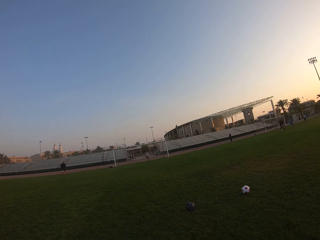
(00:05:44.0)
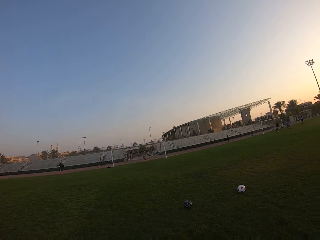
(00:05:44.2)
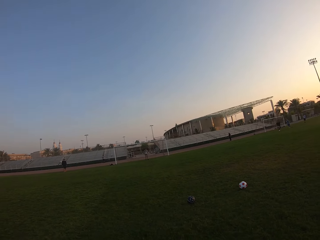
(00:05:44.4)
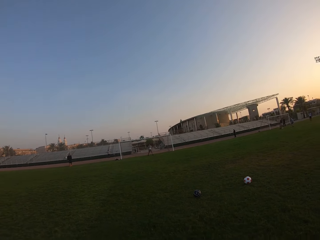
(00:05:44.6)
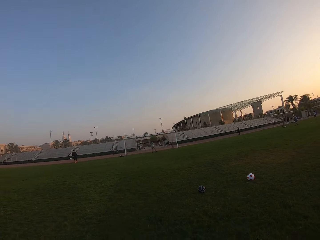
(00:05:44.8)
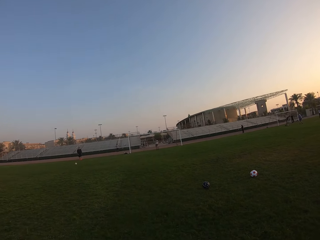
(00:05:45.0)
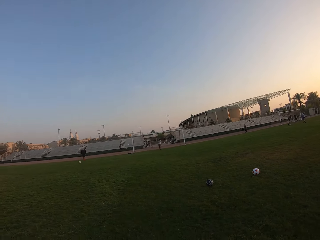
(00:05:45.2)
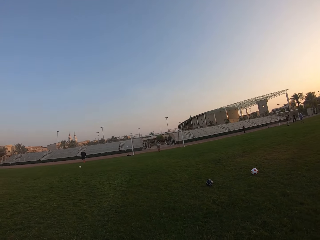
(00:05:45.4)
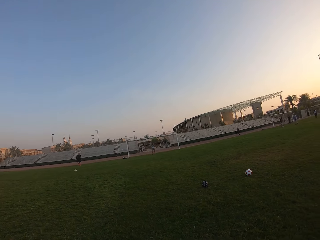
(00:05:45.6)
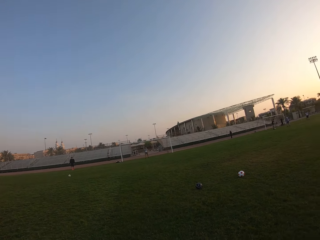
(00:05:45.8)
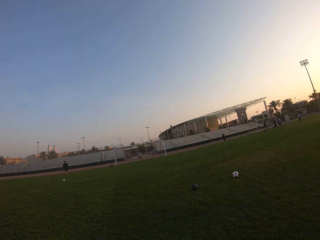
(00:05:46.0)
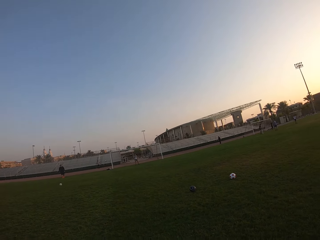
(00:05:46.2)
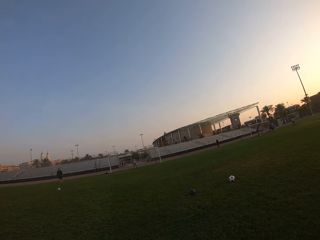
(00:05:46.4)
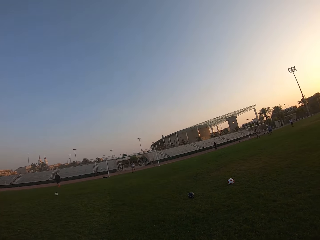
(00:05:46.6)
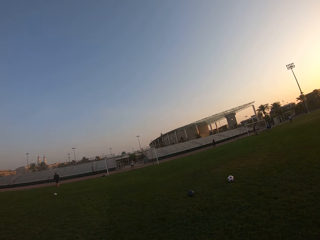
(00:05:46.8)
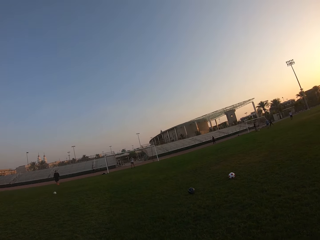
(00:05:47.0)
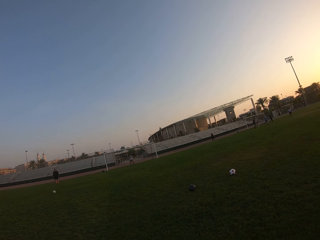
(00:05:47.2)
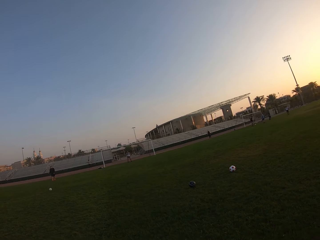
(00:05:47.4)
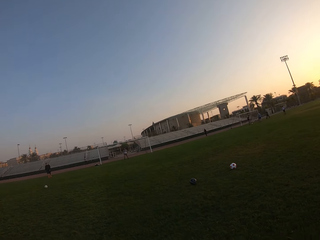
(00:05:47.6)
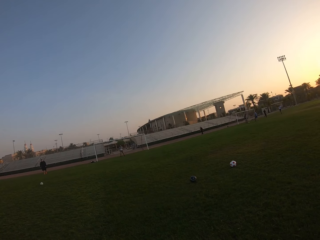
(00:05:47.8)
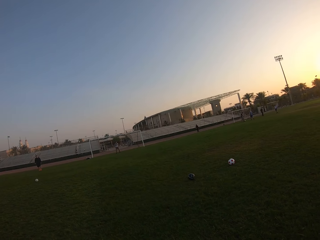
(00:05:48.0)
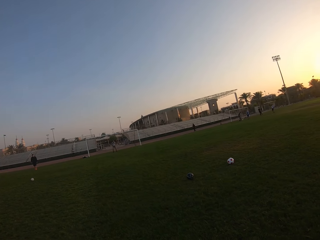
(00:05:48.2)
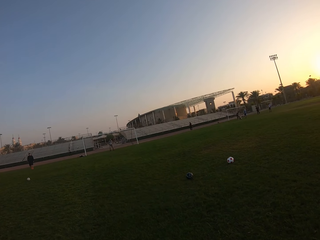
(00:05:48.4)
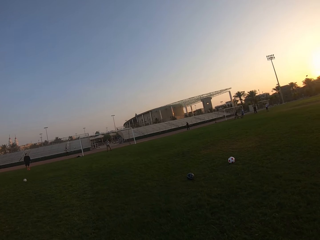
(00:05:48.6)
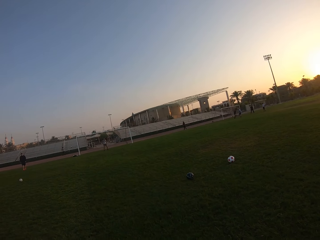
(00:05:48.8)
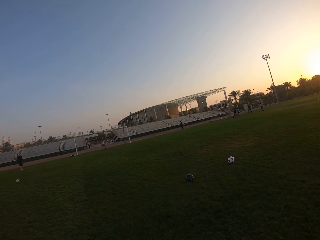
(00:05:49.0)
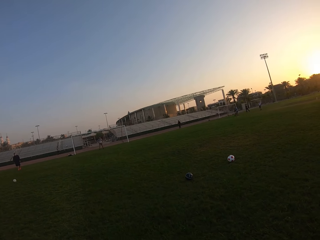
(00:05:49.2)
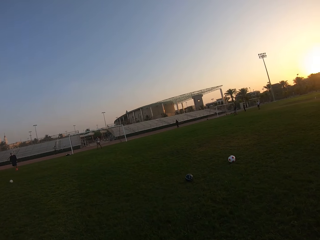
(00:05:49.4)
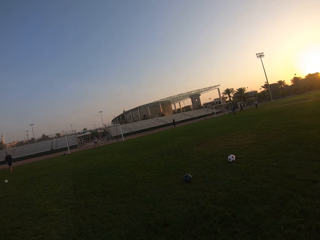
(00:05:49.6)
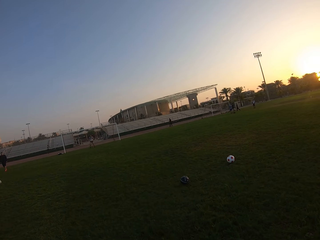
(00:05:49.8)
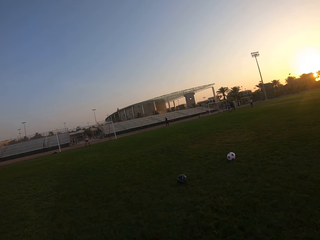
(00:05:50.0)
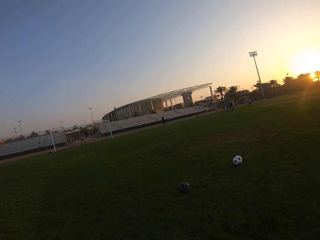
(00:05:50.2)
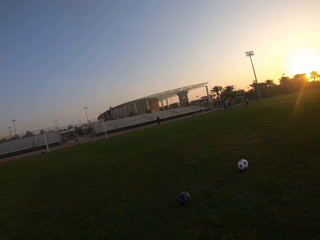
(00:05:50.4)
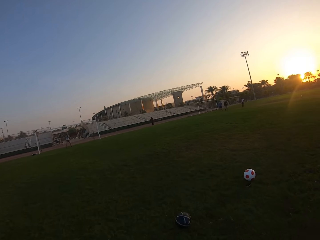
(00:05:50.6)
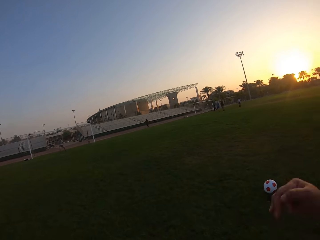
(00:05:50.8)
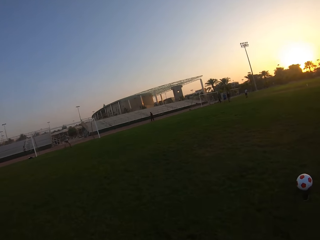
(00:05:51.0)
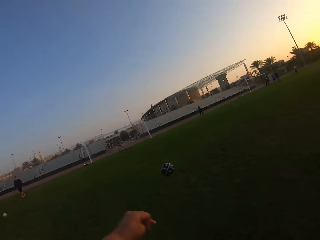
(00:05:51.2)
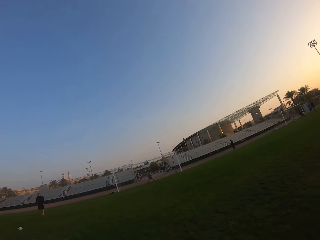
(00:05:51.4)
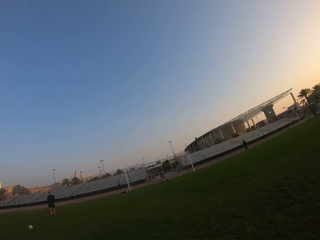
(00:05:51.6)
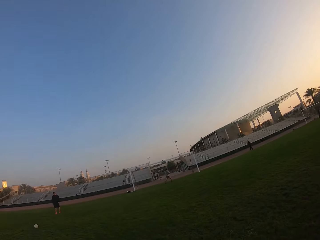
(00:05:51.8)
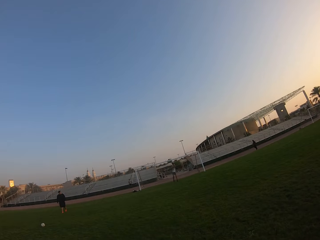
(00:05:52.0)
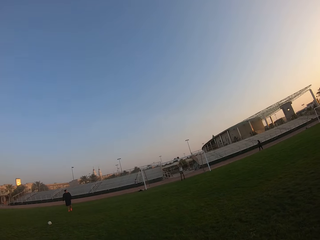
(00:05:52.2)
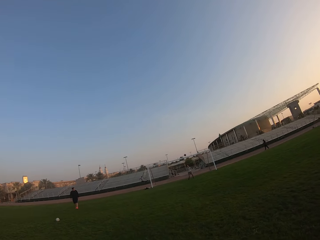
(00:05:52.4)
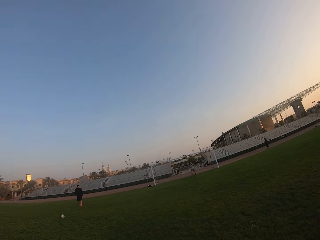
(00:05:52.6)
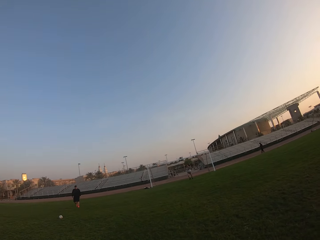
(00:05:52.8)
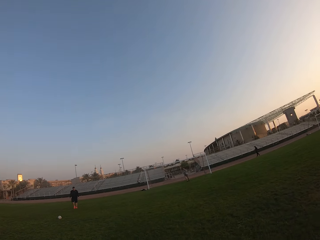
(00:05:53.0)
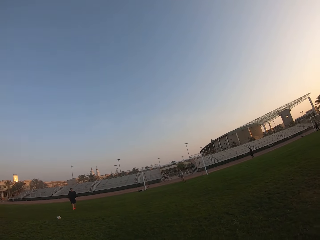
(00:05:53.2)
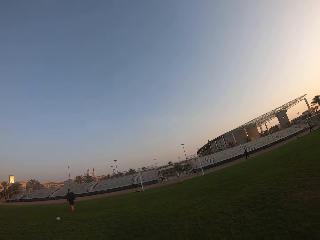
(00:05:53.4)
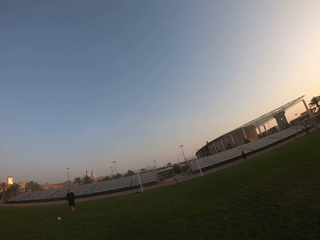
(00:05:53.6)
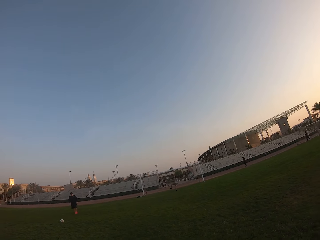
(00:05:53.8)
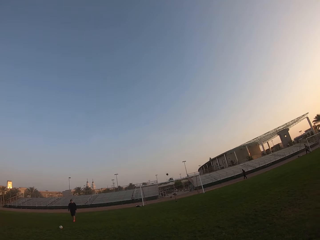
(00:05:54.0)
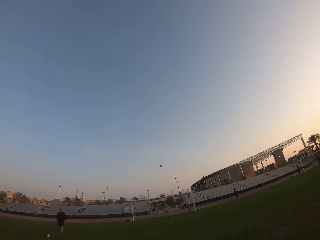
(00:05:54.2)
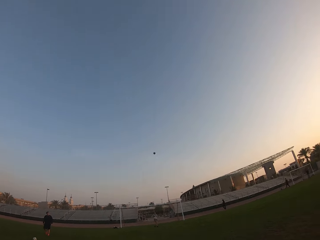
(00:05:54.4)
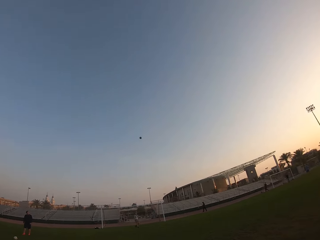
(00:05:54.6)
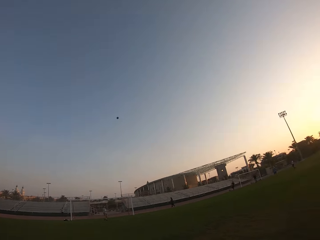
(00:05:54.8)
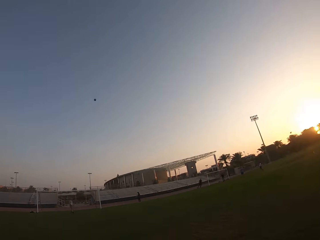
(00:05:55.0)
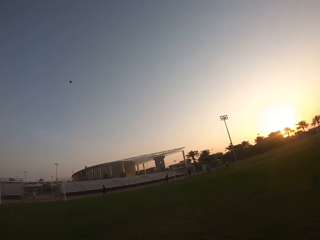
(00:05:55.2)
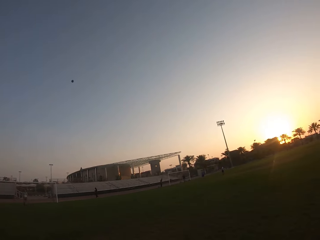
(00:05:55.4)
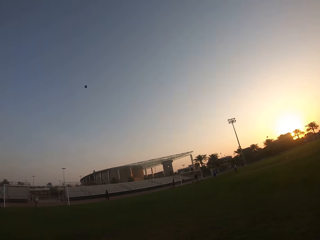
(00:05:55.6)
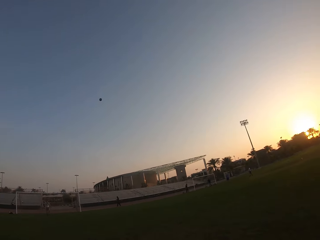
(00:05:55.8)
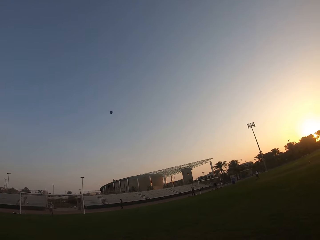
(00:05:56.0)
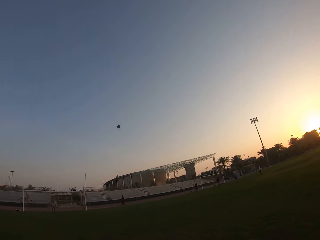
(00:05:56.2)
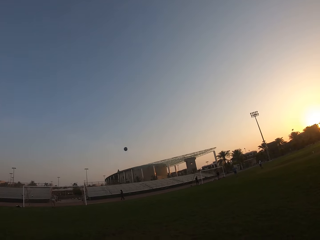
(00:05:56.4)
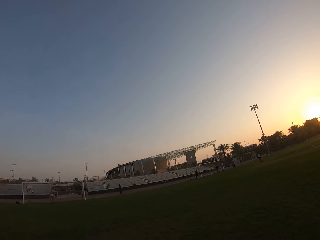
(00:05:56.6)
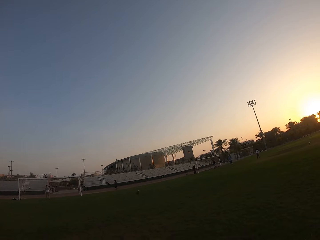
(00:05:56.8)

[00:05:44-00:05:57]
A man plays with the ball. The camera wearer kicks the ball. Other people are kicking the ball. Another man catches the ball and kicks the ball to the camera wearer. The camera wearer kicks the ball.

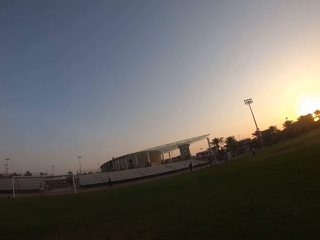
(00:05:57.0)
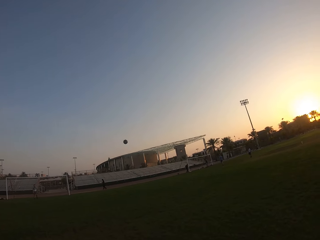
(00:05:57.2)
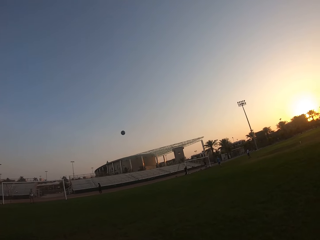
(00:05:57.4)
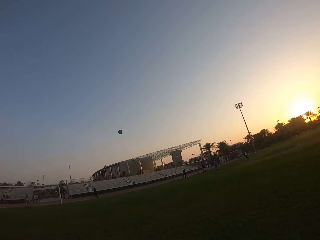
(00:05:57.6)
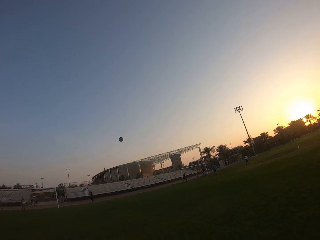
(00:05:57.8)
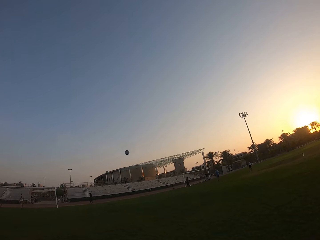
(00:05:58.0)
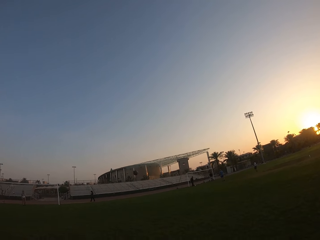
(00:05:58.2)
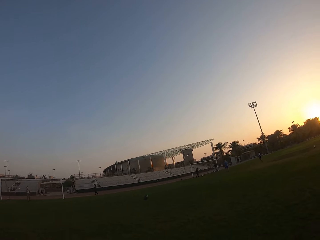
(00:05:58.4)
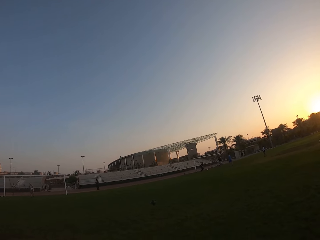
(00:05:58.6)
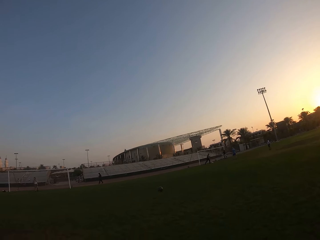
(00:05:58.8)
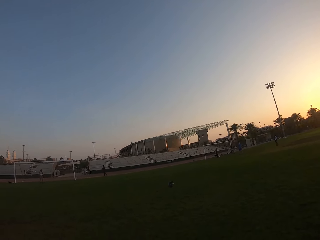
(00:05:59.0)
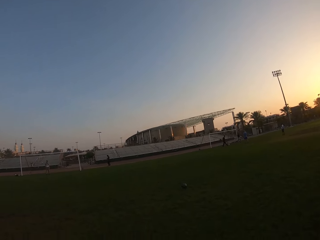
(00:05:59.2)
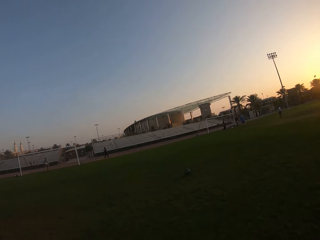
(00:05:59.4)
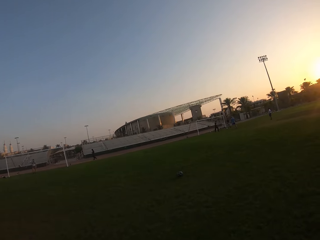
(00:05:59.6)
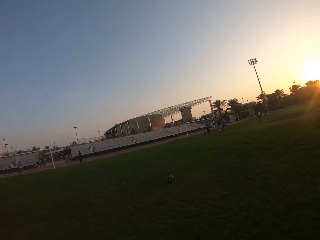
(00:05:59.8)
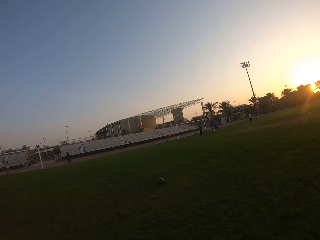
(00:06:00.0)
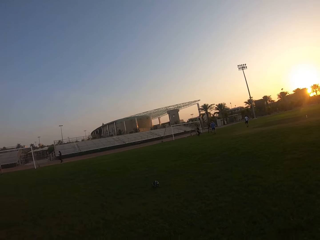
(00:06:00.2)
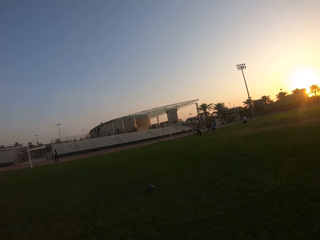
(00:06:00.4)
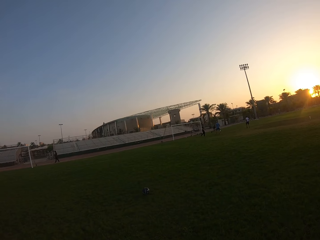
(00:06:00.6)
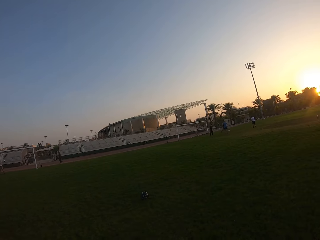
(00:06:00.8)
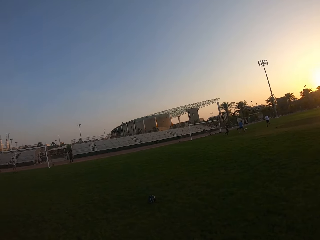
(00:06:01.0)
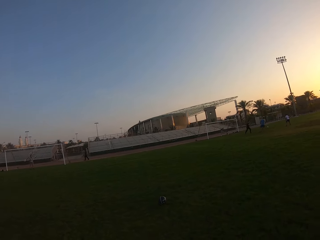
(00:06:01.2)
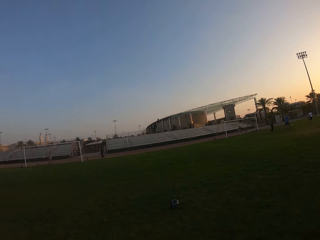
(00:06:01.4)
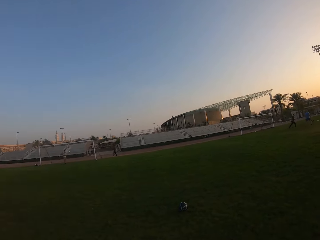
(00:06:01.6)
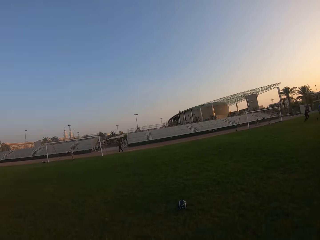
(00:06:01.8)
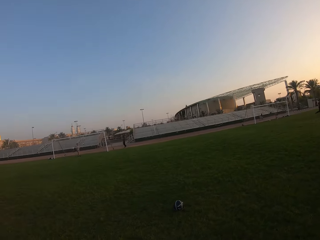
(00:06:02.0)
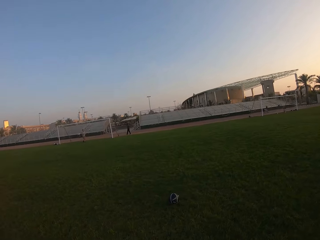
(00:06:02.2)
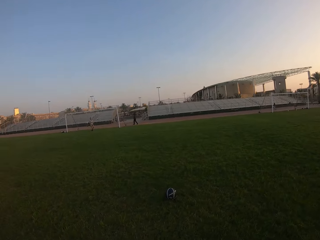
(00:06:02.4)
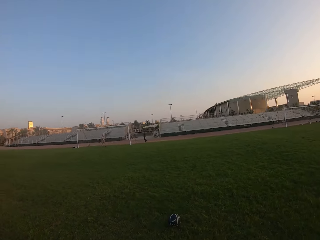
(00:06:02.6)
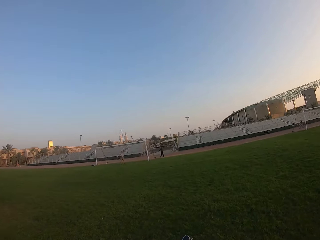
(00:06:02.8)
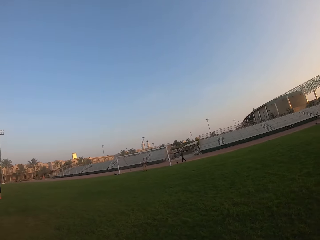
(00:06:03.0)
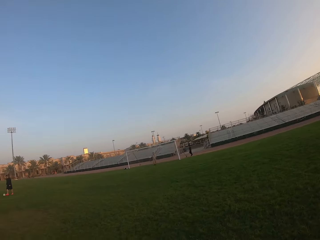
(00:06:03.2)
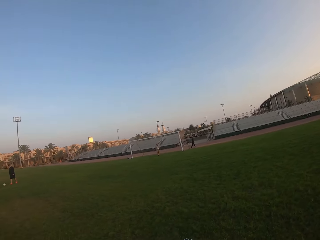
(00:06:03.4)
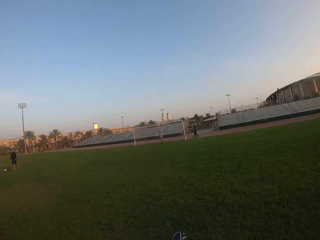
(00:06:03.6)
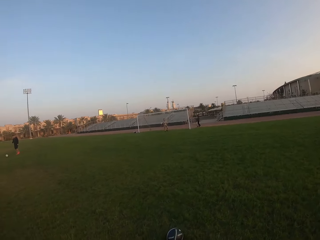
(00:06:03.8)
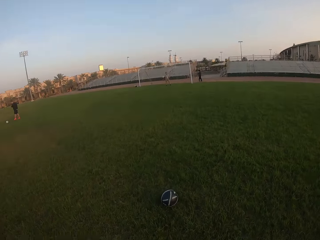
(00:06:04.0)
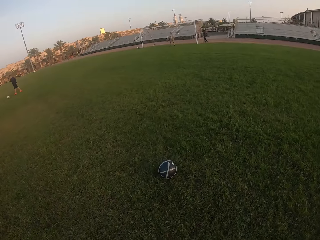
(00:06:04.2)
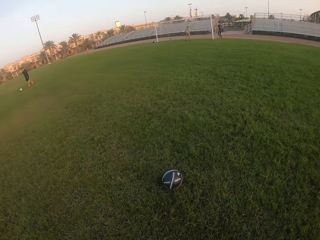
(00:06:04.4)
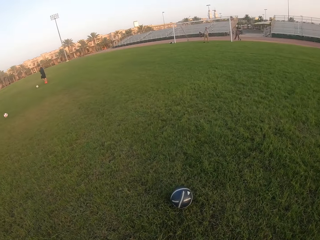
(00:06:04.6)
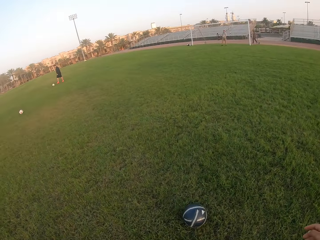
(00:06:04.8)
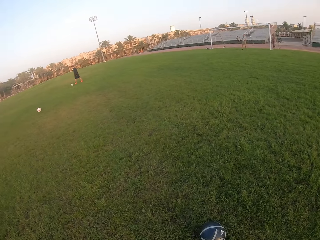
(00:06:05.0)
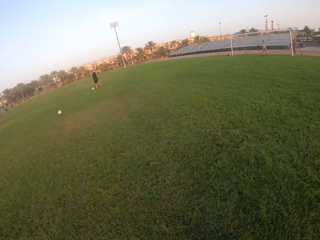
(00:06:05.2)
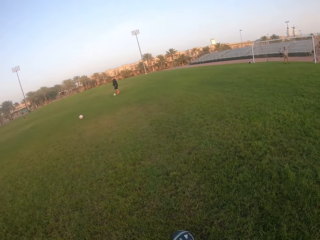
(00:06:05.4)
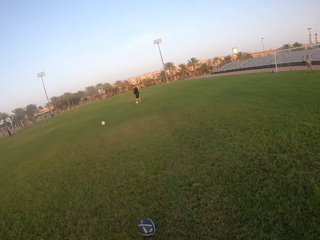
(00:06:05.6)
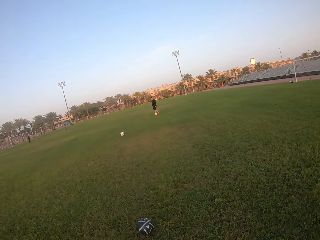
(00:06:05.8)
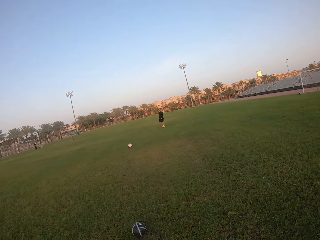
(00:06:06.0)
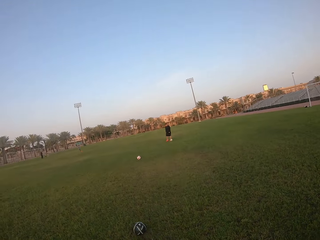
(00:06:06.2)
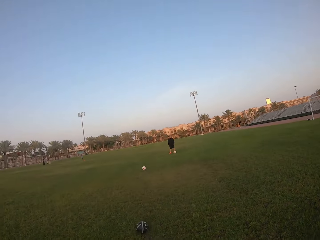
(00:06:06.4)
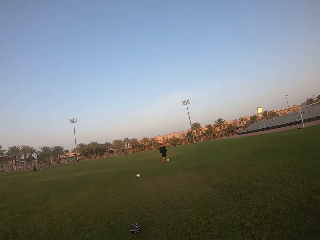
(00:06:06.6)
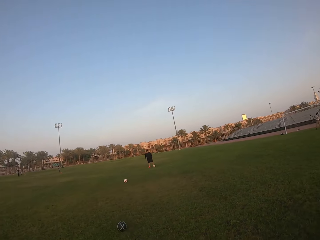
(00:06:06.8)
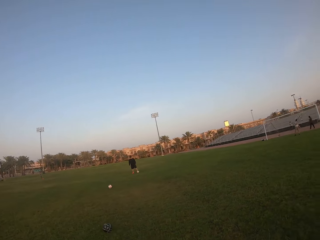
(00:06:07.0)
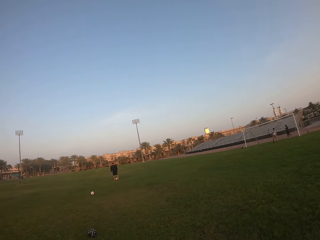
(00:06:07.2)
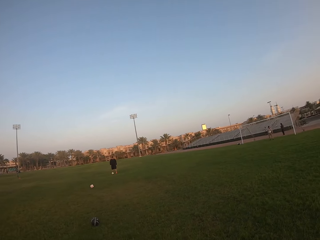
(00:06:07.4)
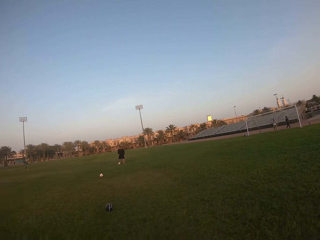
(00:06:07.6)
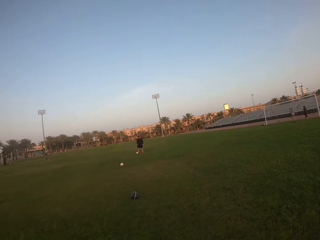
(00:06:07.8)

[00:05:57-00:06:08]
The camera wearer moves towards the ball. A person kicks the ball. The camera wearer walks around the field.
